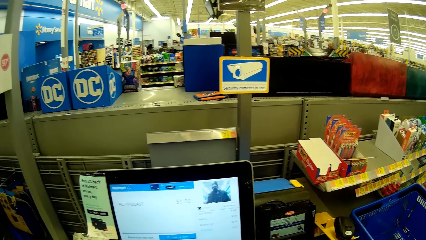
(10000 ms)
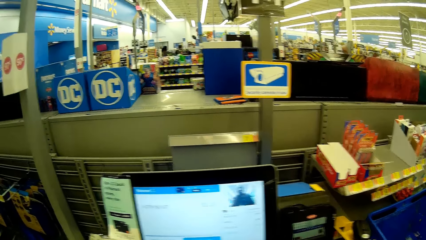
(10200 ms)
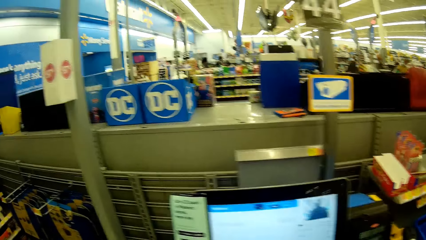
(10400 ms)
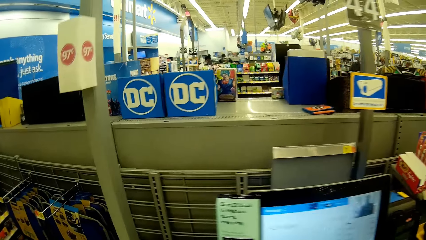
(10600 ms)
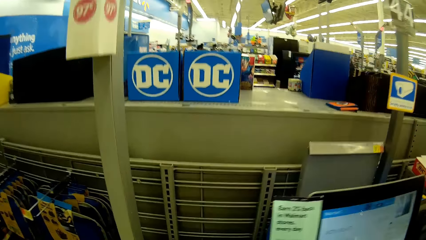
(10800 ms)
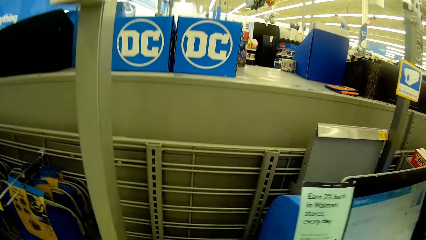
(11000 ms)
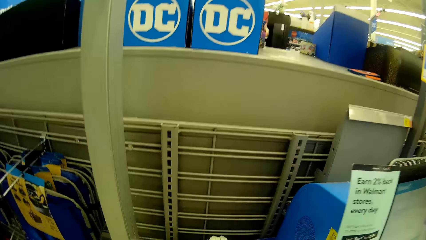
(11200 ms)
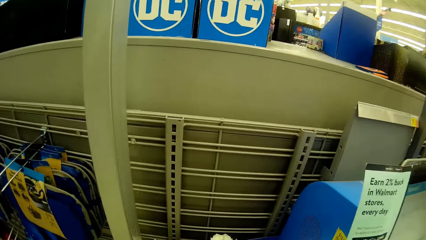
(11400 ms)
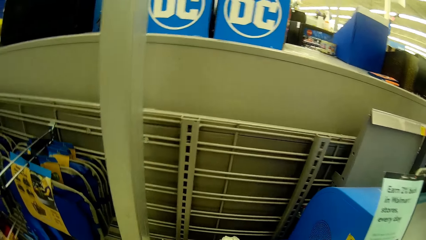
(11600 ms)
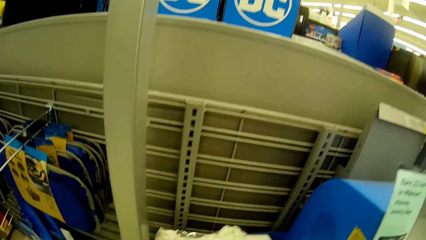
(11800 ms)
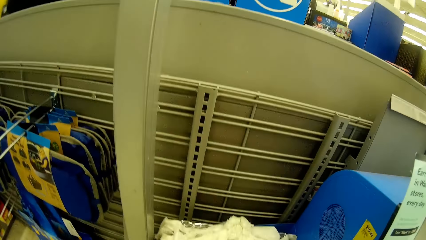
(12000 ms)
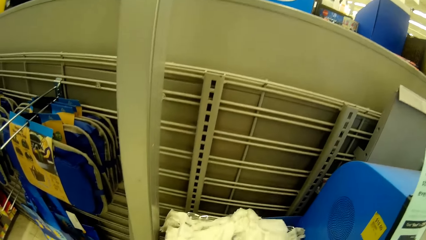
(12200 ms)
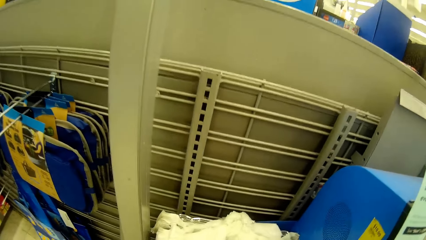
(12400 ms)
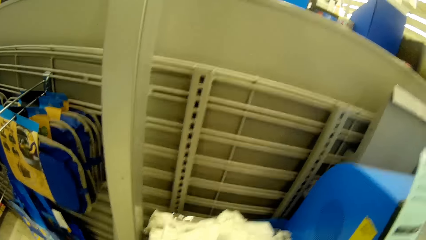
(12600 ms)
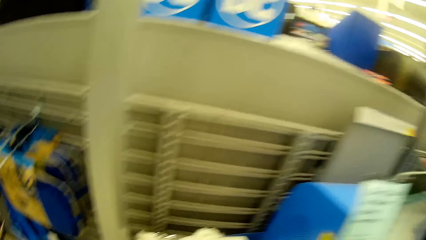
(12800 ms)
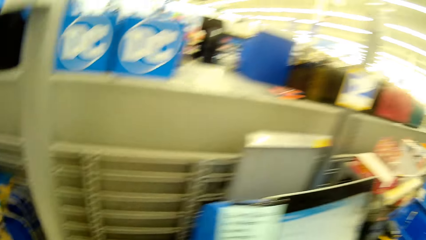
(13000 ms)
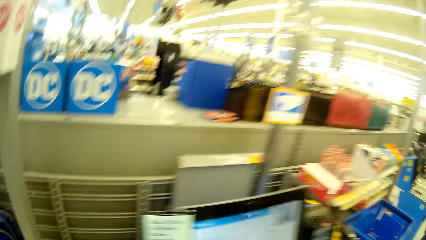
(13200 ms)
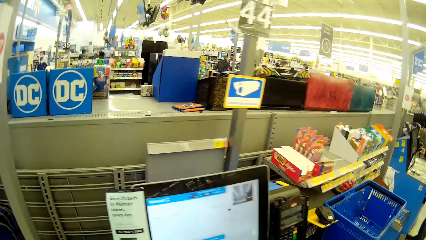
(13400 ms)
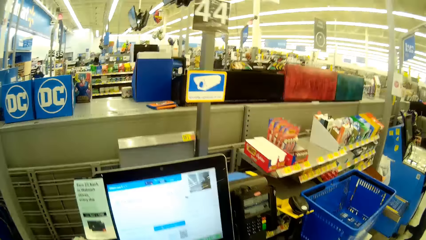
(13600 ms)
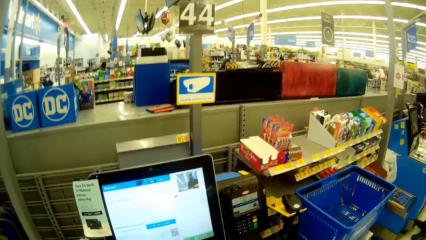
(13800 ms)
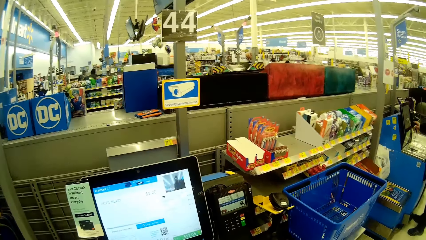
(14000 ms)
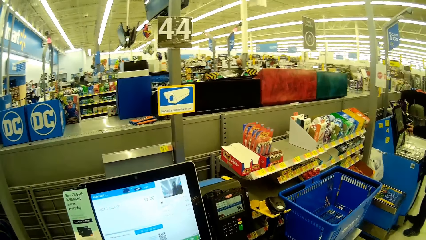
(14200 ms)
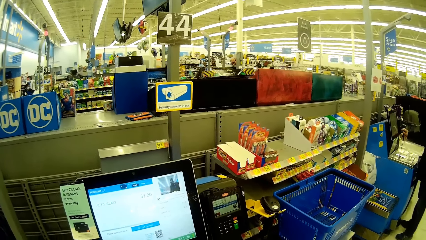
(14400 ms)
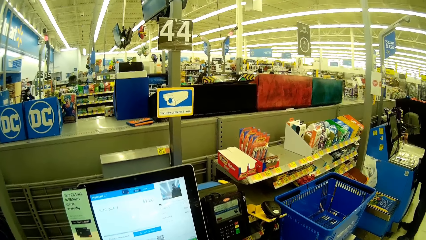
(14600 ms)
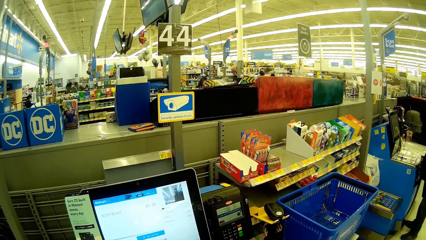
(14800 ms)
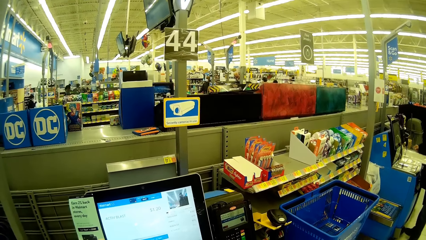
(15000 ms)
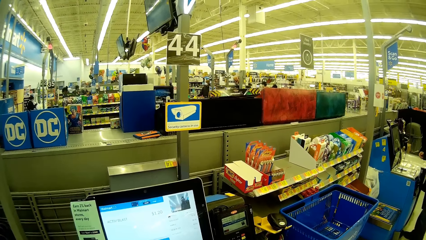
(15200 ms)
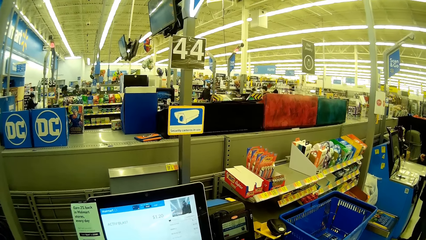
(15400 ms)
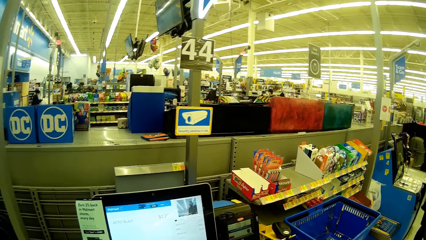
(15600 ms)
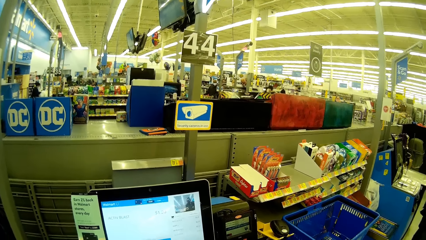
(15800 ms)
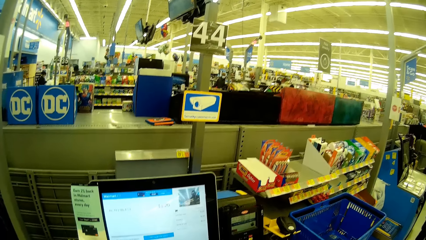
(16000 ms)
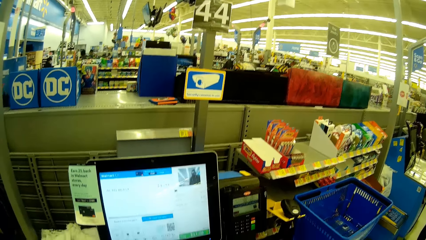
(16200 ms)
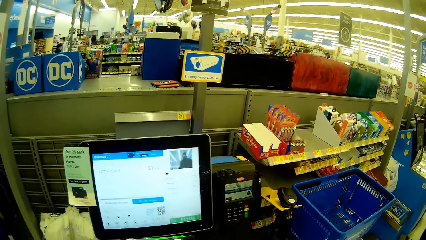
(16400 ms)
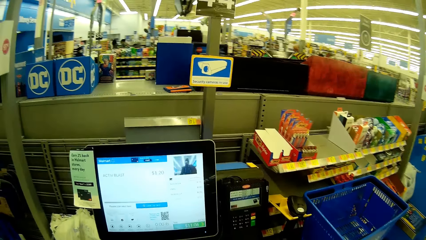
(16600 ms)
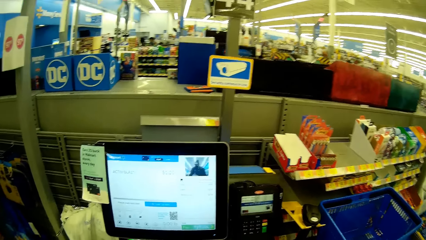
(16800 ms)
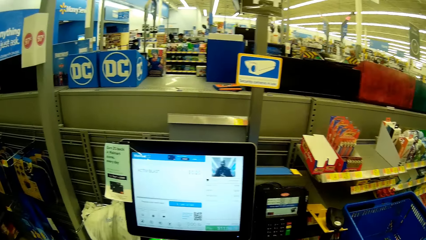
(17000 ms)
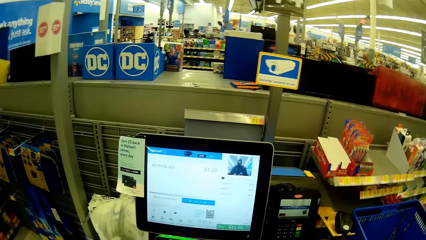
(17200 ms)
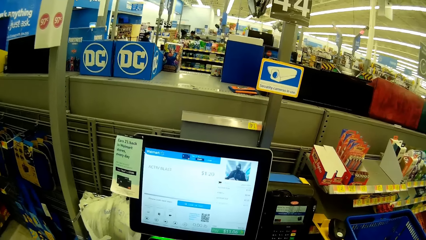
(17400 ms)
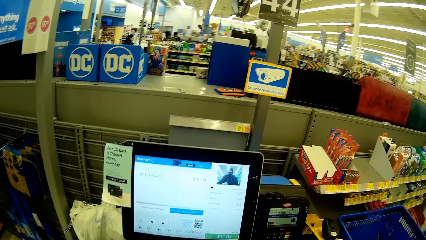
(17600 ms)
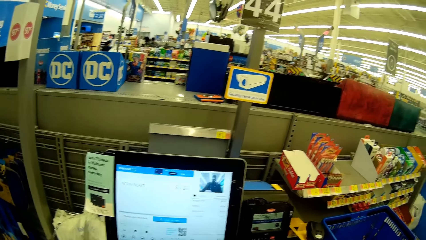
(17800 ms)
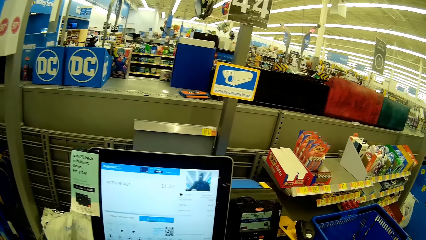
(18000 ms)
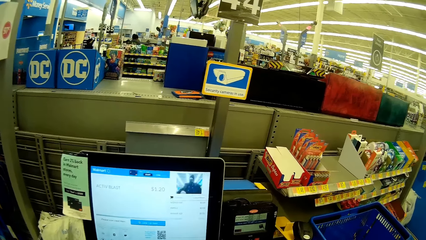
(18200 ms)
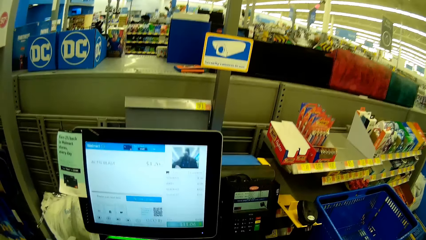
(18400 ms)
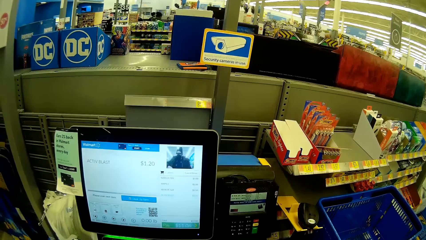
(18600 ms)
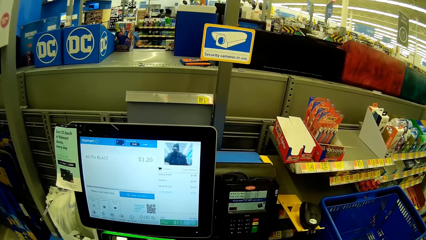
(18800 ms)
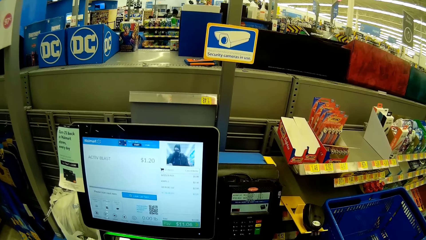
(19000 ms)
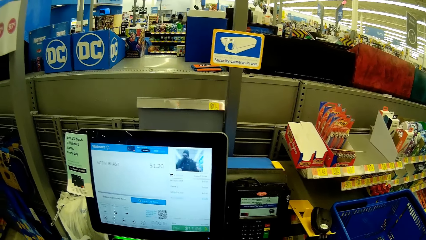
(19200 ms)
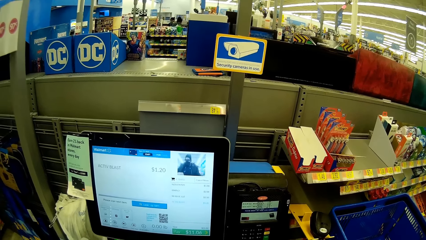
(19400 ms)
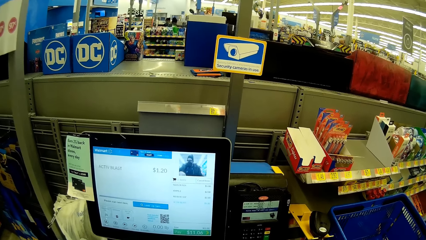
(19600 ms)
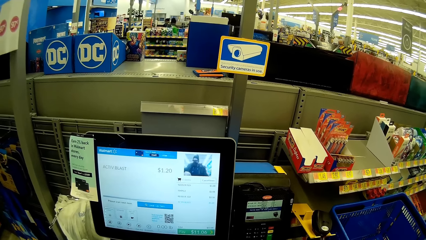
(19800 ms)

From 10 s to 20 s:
The camera wearer operates a computer. They put the pack into a nylon. They operate the computer.

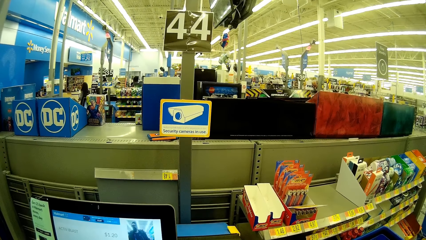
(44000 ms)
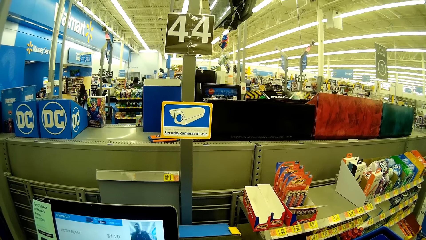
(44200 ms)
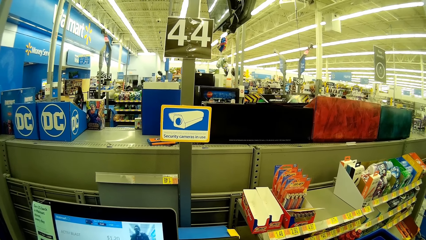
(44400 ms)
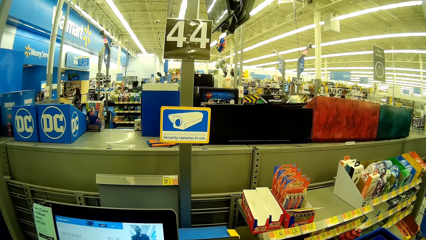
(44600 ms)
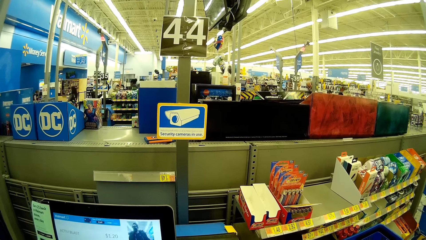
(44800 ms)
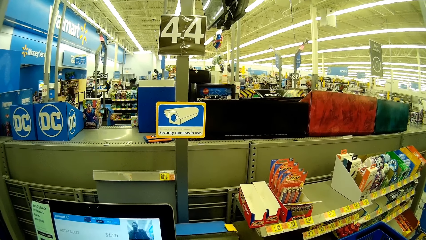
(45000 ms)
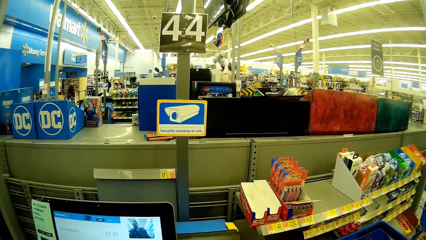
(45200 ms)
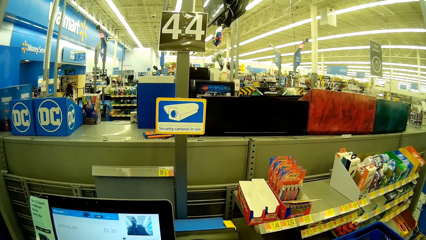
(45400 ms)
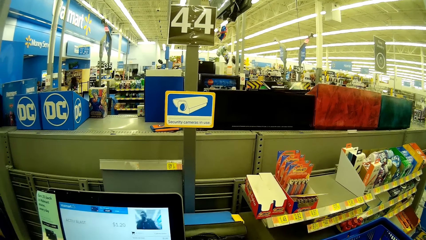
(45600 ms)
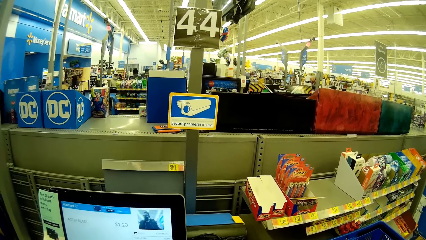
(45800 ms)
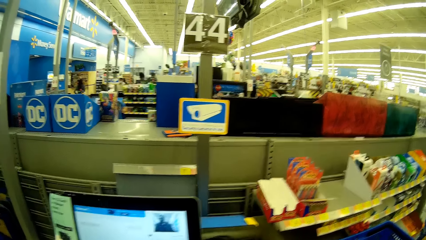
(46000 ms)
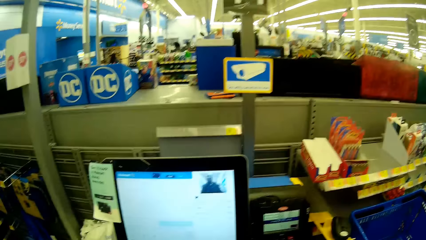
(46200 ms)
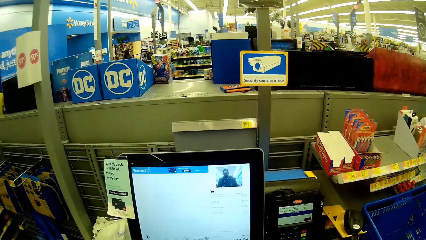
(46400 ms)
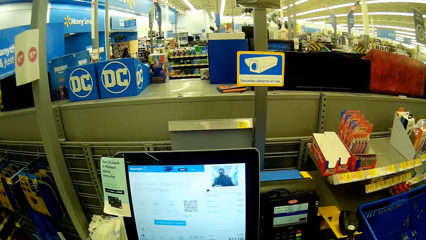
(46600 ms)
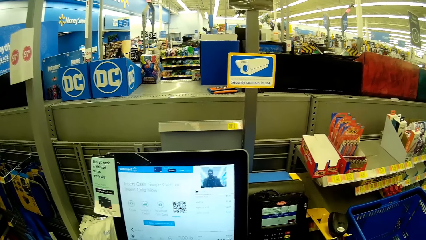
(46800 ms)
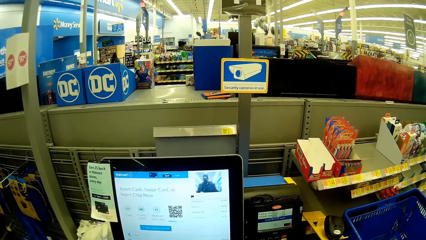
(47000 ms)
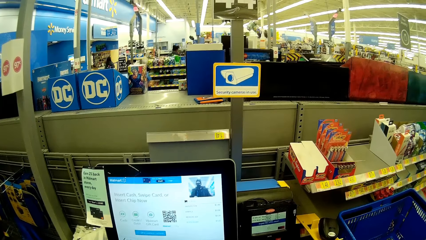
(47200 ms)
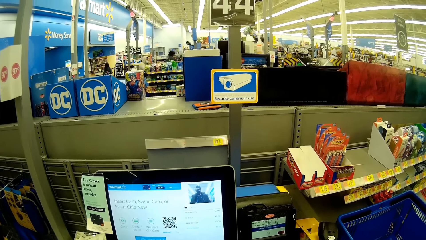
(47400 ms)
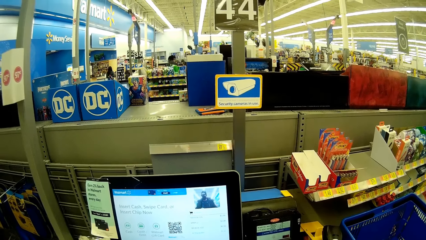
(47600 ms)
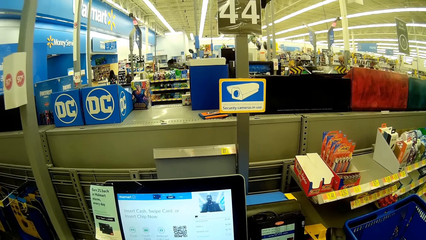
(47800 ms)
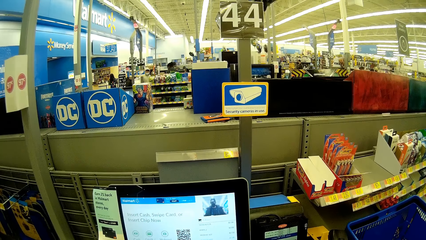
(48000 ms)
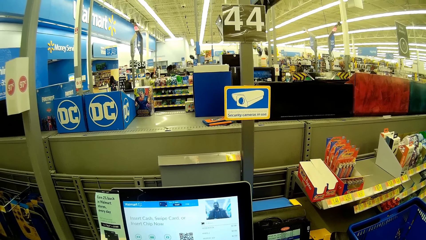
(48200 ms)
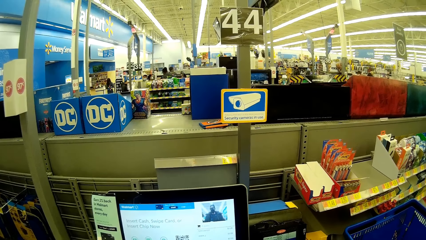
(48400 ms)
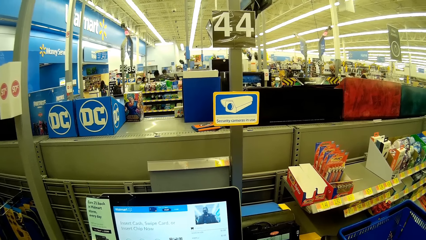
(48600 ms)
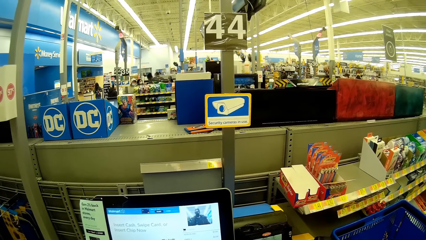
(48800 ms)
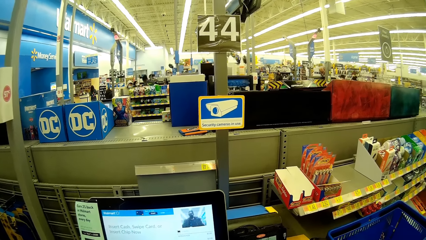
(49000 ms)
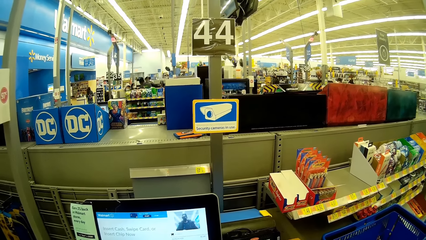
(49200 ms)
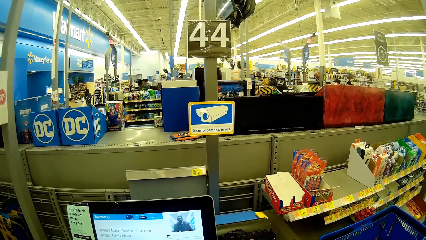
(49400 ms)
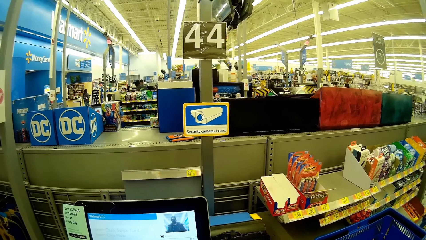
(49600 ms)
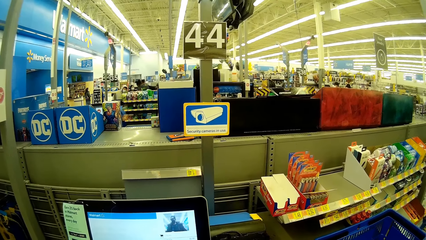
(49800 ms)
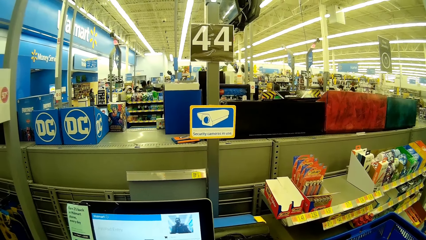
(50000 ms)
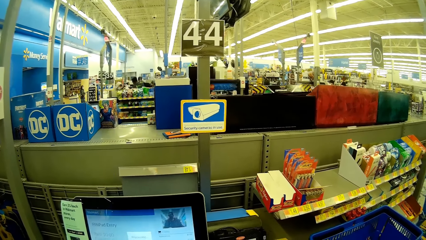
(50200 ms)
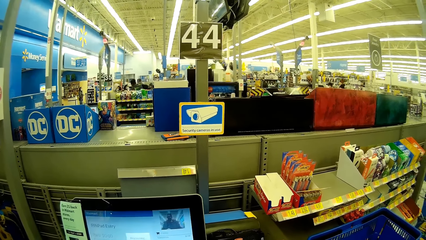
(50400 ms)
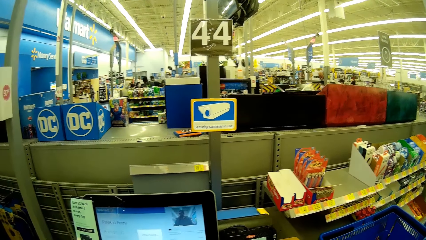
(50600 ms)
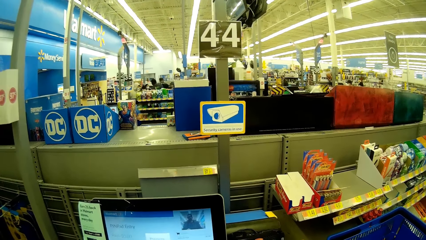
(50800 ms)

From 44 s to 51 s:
The camera wearer selects the mode of payment on the POS machine.
